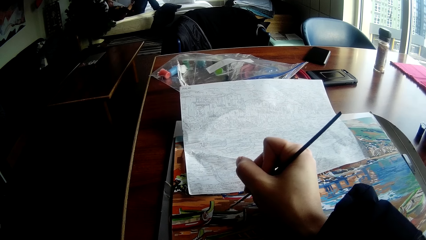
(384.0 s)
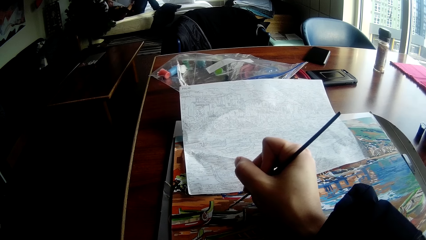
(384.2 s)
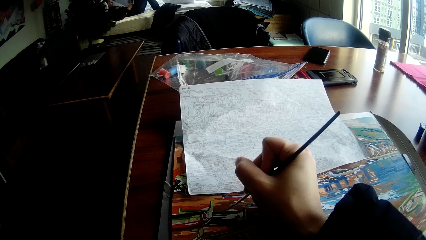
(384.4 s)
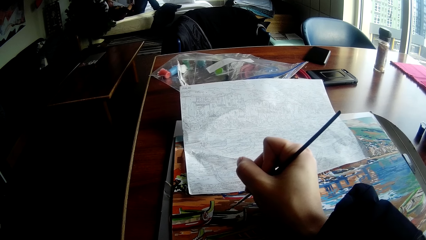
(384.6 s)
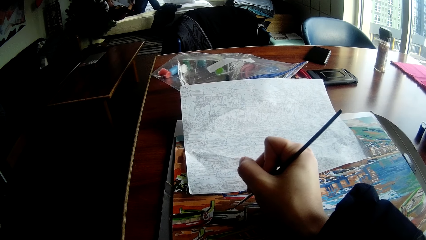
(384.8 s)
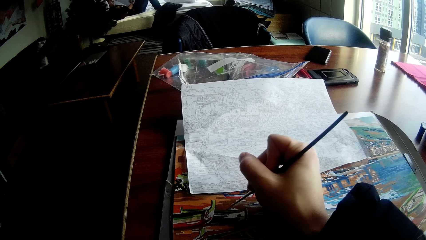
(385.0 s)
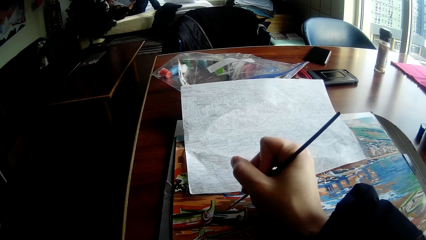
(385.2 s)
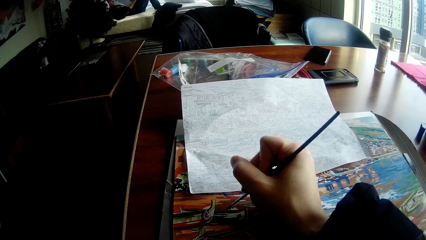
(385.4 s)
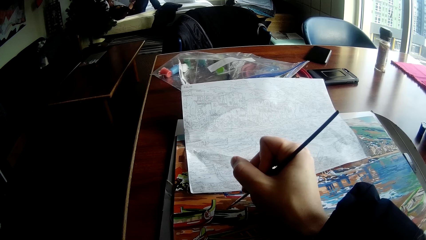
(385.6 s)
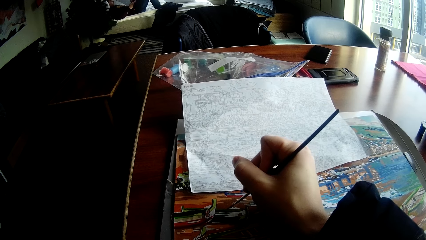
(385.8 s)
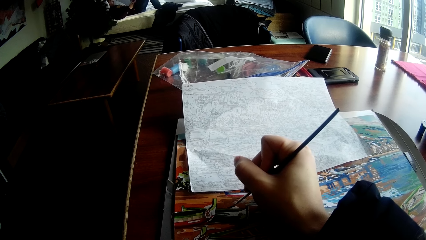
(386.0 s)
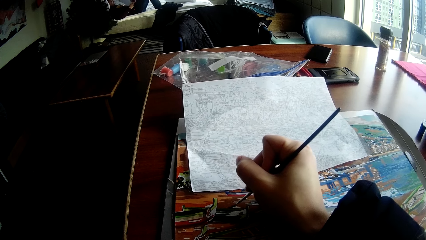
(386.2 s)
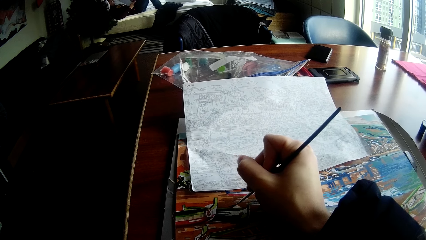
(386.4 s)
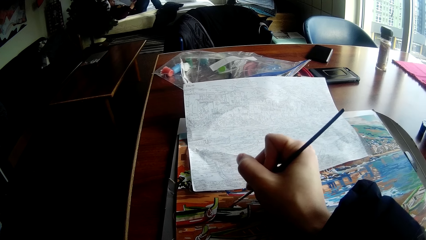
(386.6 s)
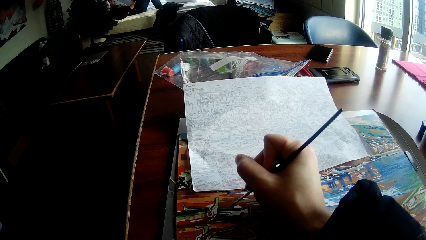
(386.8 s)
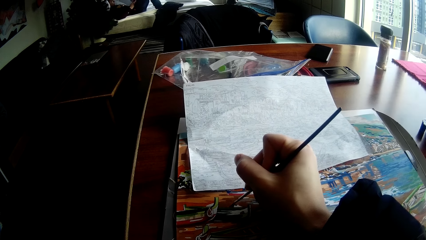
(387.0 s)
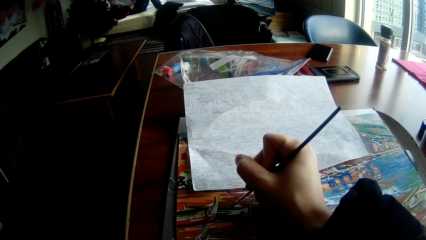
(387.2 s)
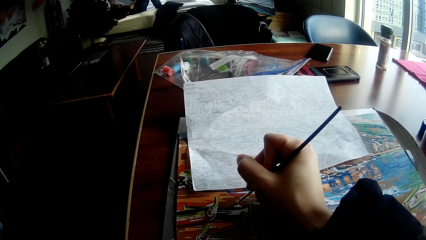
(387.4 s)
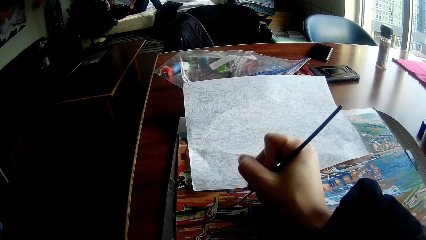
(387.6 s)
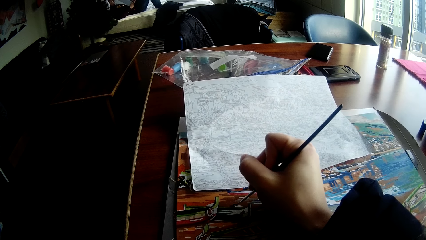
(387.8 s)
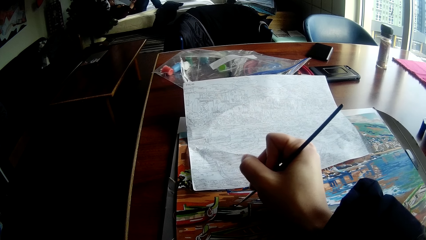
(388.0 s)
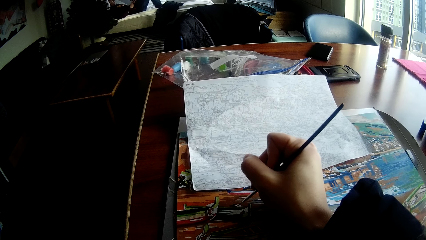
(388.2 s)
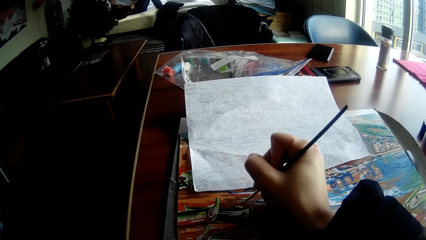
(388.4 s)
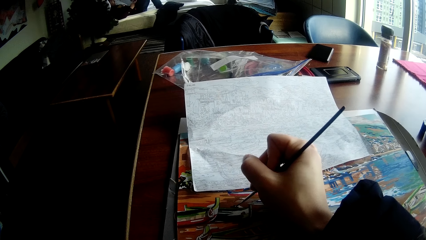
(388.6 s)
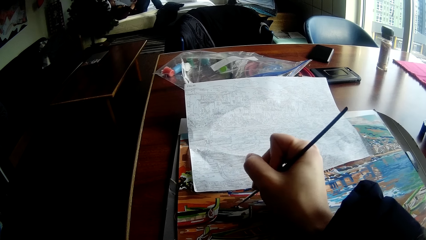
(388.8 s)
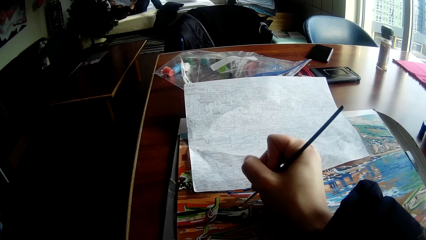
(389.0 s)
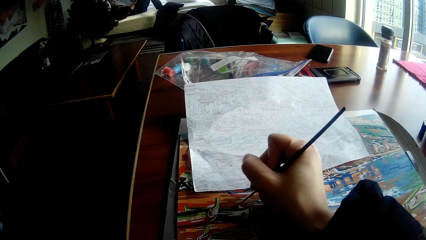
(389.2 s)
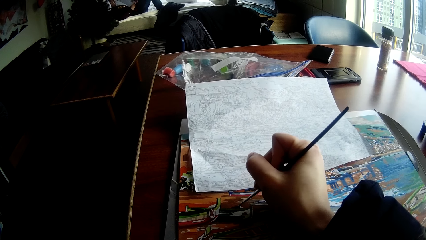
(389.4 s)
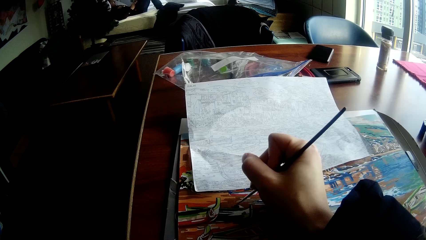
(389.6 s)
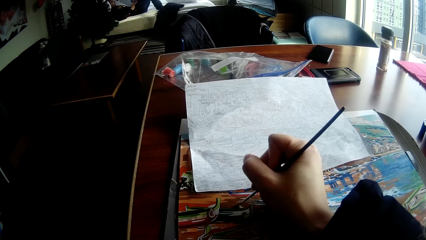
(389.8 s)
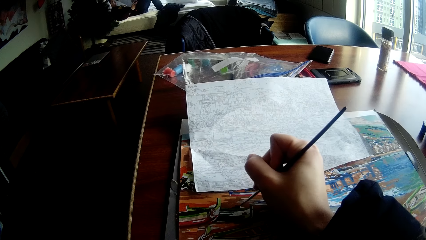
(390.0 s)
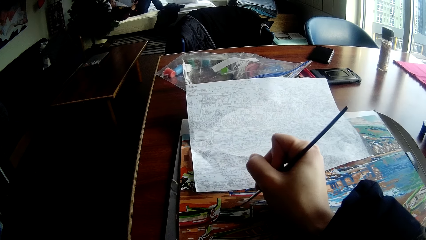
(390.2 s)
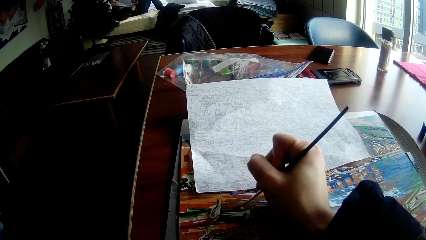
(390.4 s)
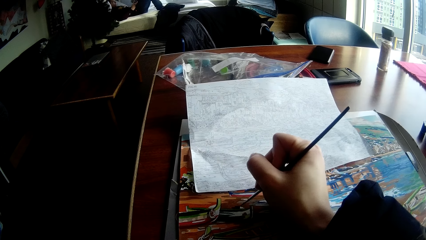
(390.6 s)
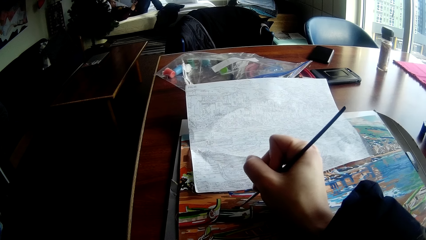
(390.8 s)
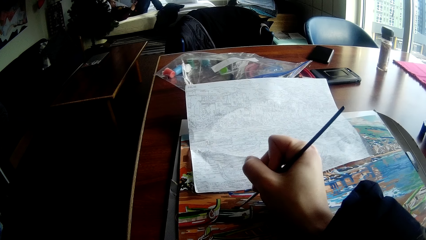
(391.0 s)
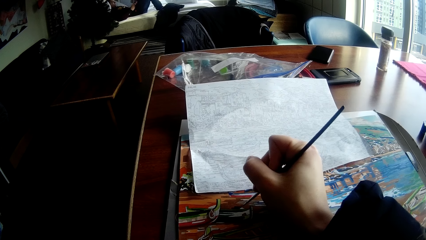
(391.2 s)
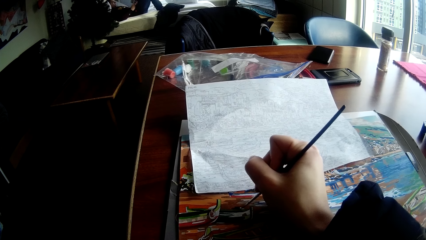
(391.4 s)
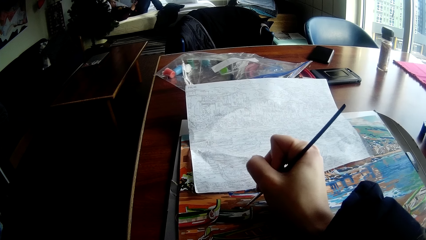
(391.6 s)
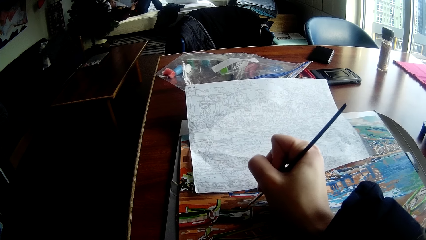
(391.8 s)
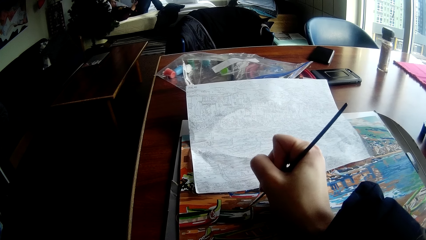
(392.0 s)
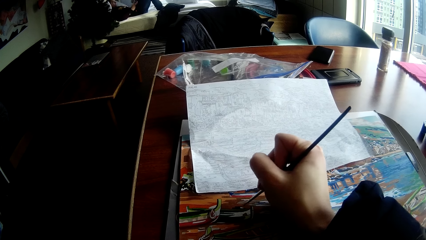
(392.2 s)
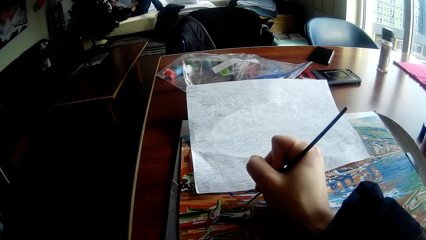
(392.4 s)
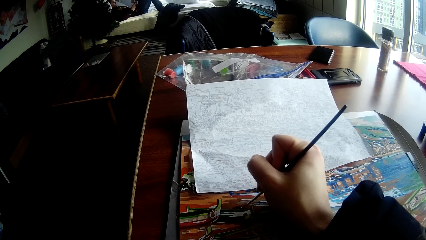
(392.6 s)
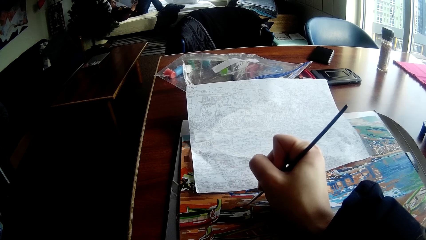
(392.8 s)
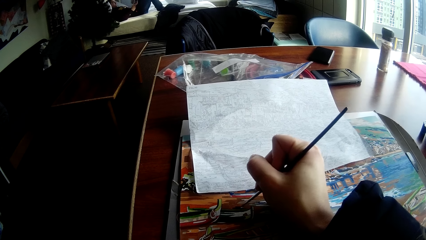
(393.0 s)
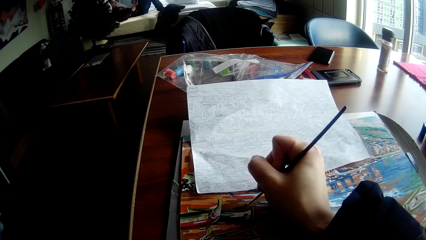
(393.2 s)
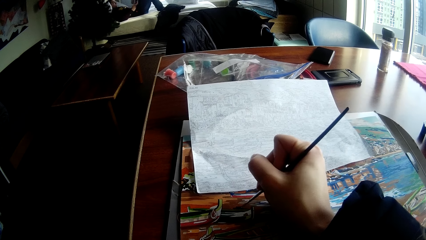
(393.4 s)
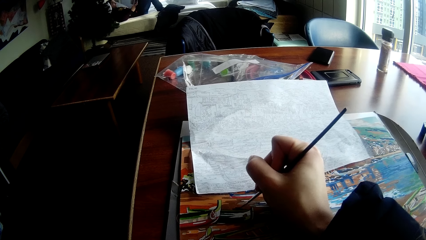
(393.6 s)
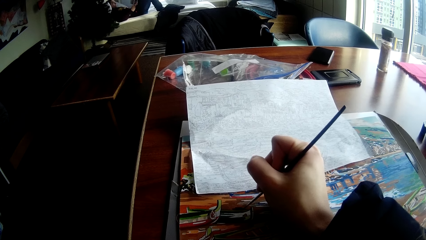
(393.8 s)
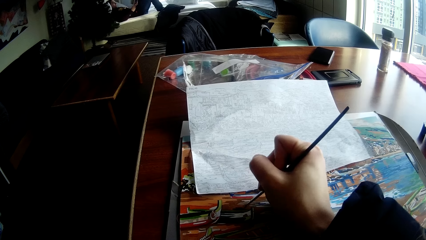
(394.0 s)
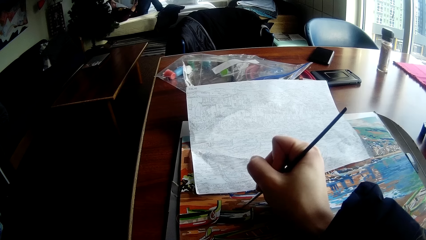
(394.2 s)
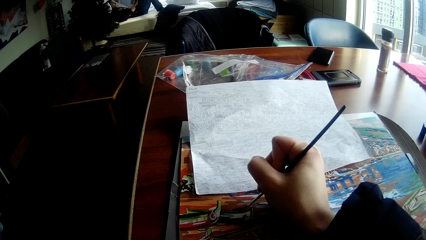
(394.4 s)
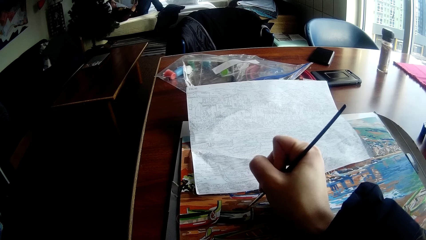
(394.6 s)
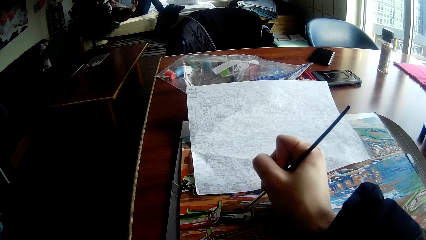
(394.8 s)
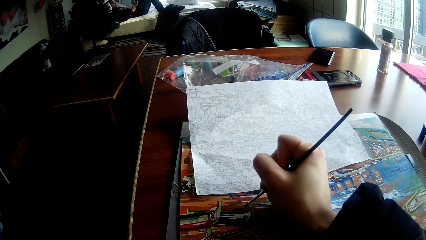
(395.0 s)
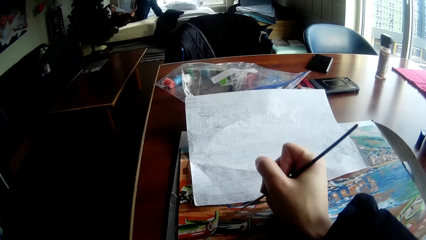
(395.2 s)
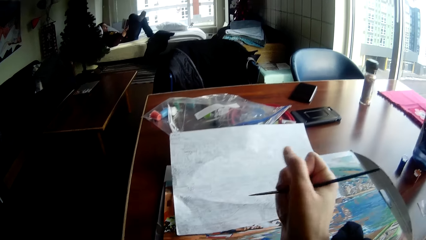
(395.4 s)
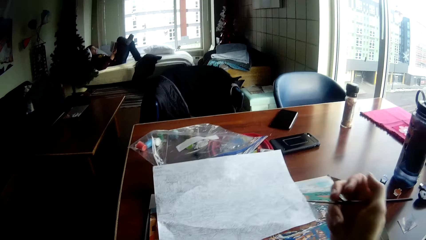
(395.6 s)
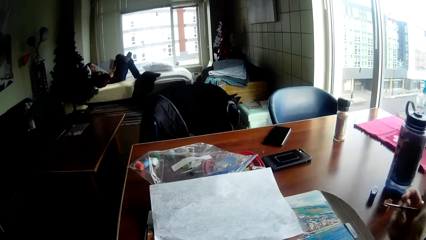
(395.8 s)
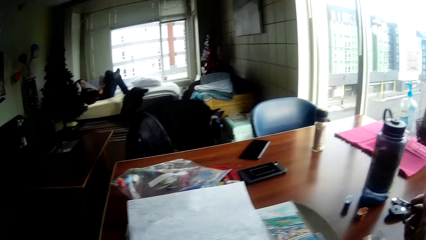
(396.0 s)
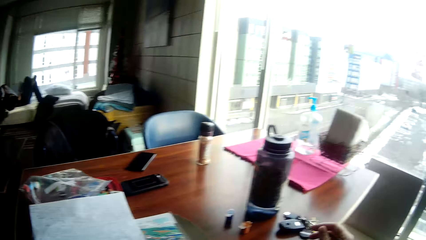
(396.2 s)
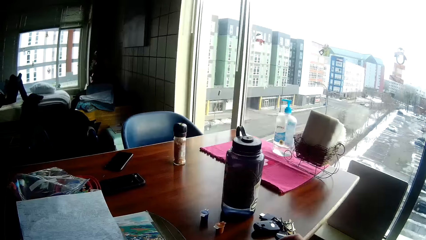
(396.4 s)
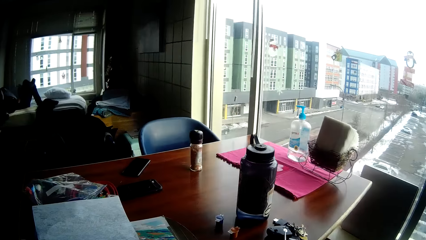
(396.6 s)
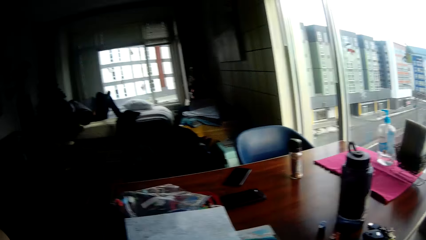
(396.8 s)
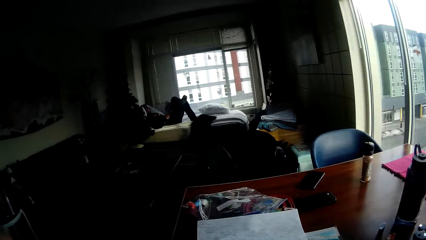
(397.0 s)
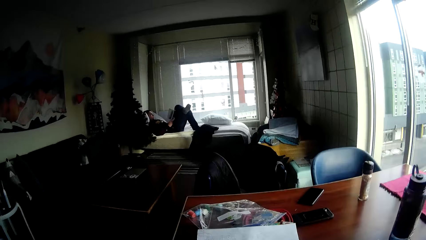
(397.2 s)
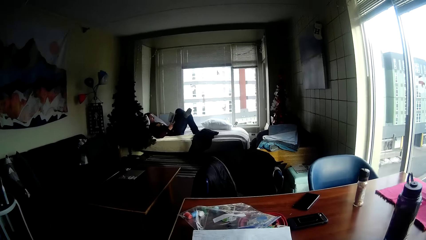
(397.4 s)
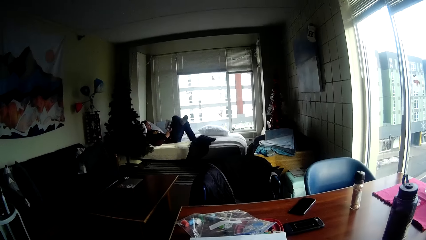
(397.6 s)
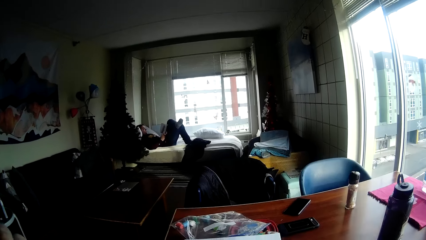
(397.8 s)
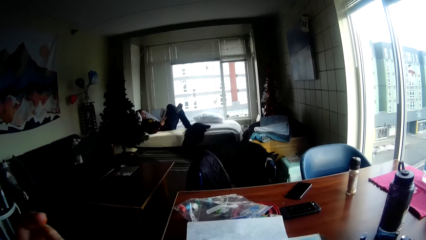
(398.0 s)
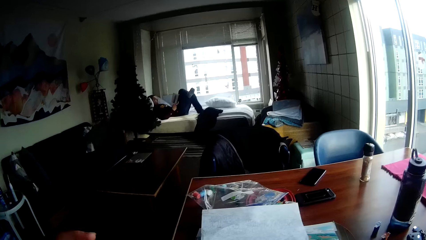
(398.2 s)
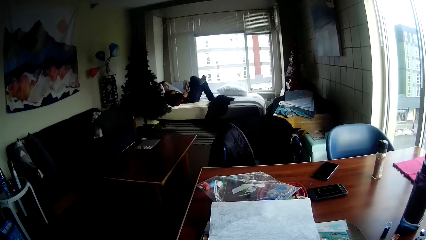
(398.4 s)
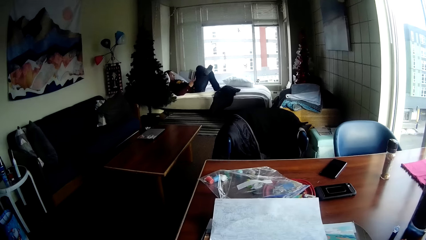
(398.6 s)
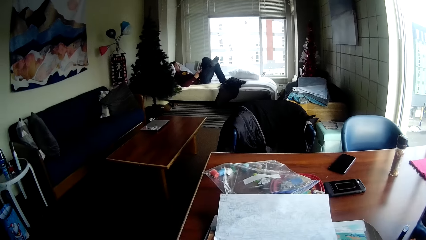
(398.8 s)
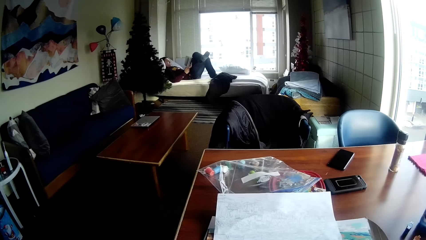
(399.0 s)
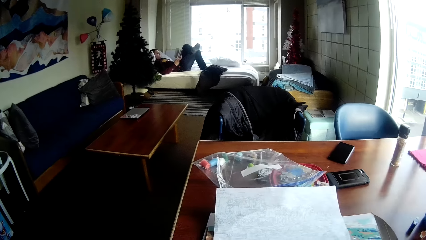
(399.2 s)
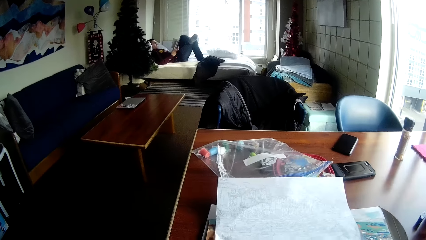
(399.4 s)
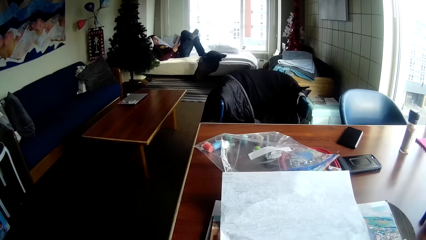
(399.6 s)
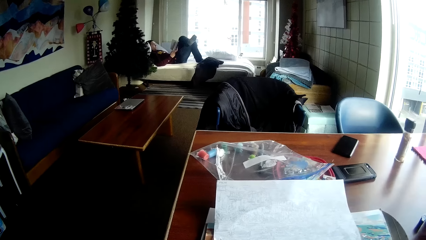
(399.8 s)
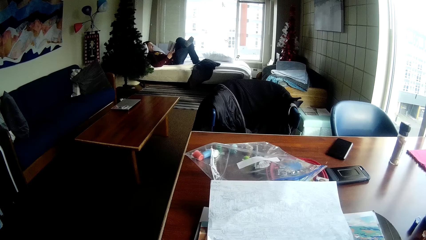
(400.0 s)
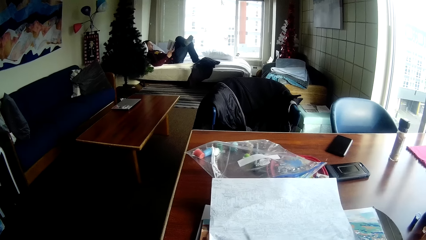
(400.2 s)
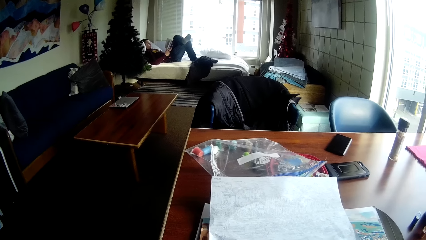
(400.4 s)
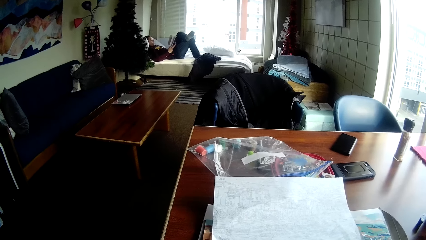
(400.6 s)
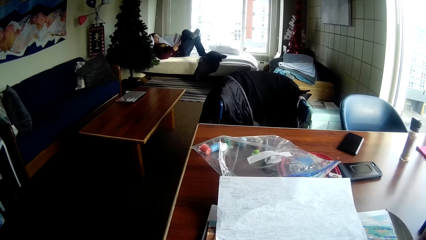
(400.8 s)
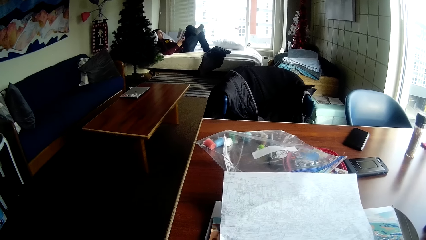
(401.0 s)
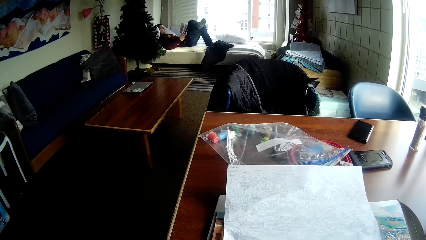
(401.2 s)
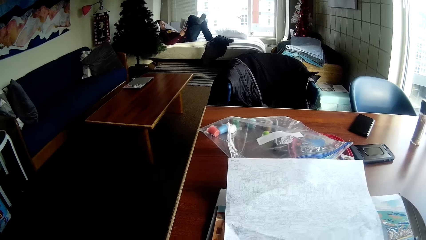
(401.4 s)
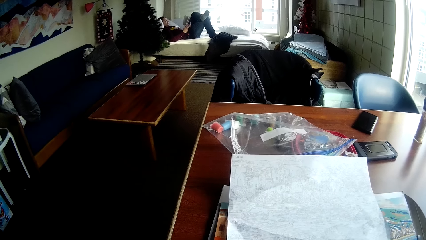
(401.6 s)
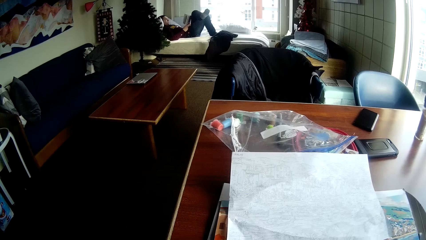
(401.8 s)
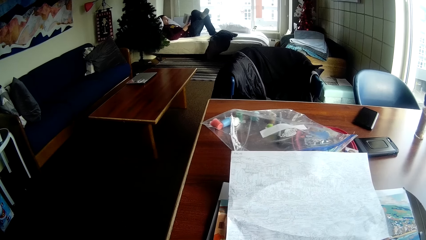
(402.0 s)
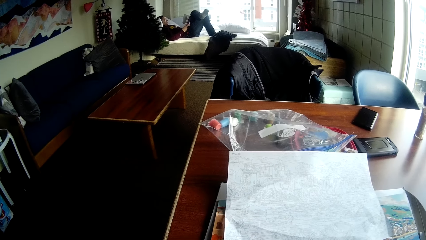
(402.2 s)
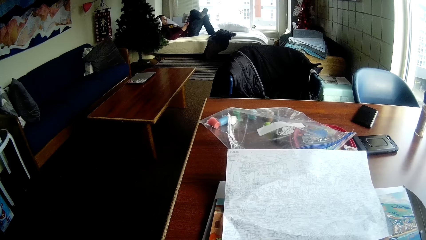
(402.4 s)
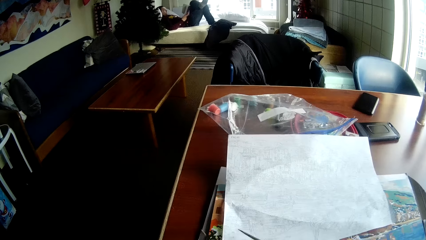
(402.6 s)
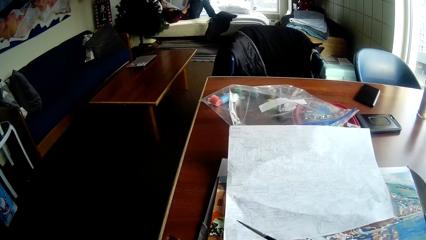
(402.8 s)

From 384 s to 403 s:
The camera wearer adds paint to the paint brush.
